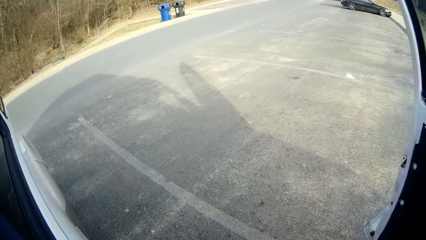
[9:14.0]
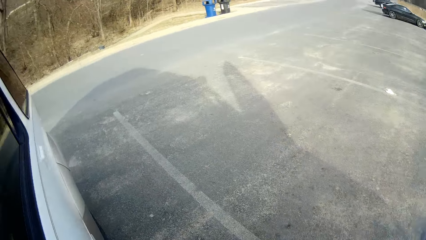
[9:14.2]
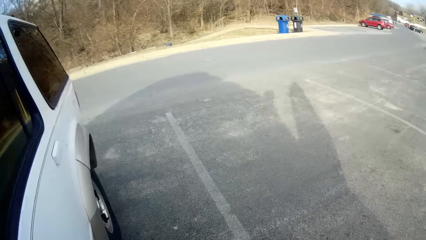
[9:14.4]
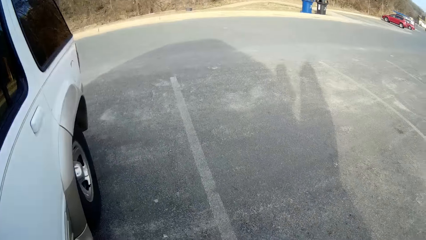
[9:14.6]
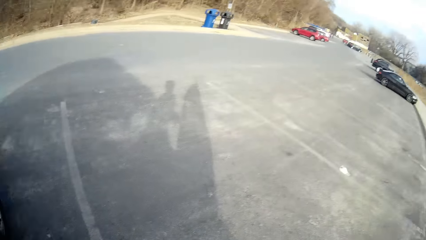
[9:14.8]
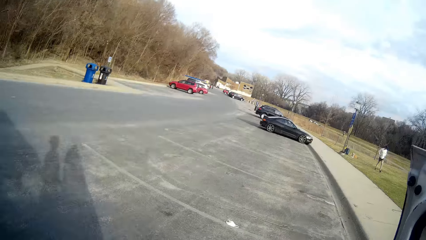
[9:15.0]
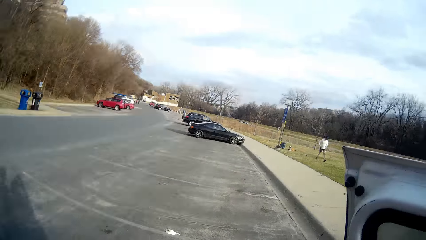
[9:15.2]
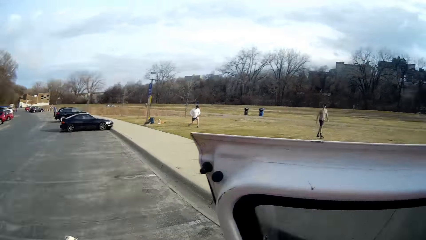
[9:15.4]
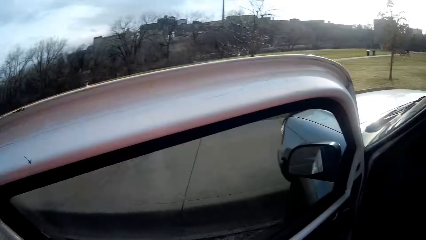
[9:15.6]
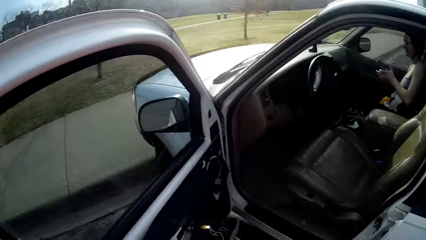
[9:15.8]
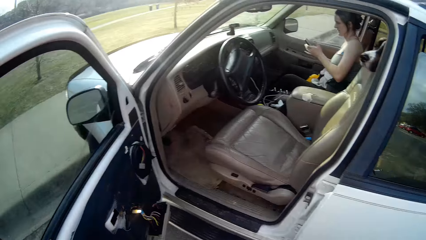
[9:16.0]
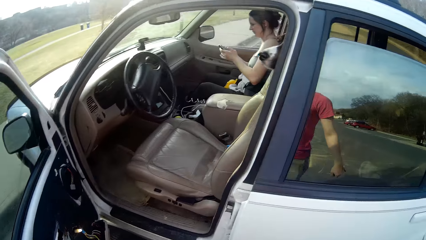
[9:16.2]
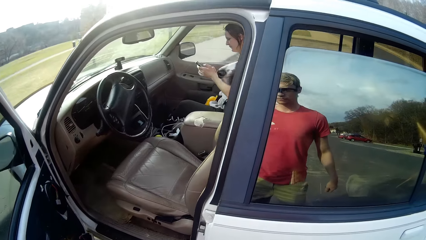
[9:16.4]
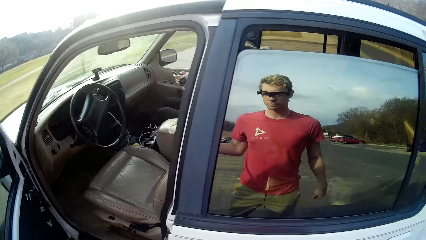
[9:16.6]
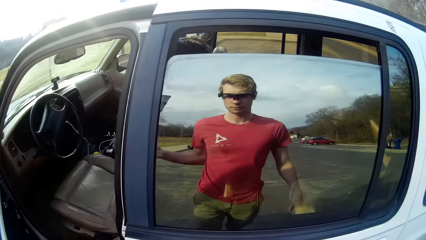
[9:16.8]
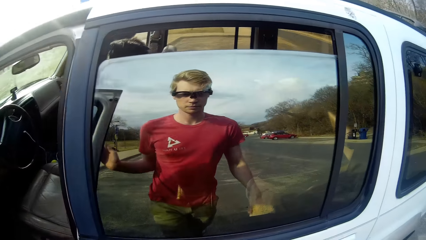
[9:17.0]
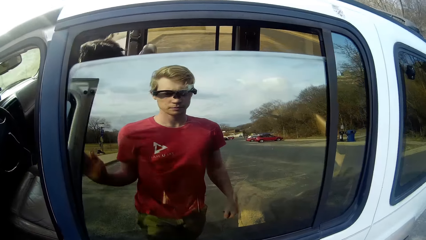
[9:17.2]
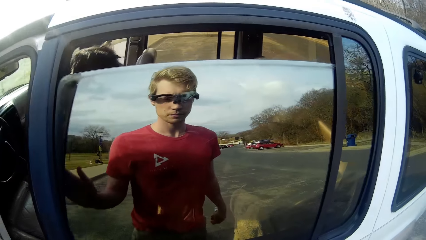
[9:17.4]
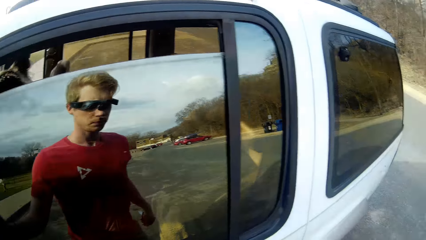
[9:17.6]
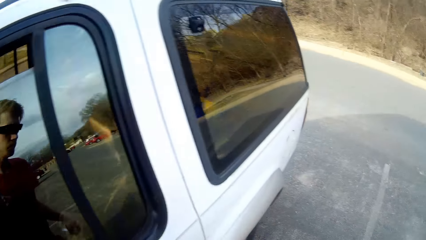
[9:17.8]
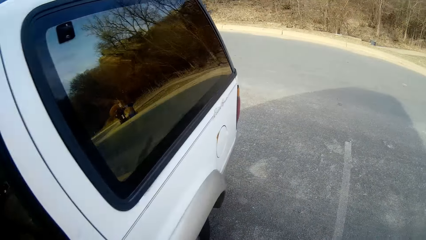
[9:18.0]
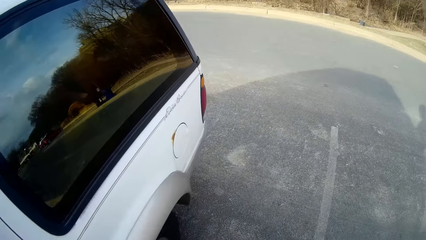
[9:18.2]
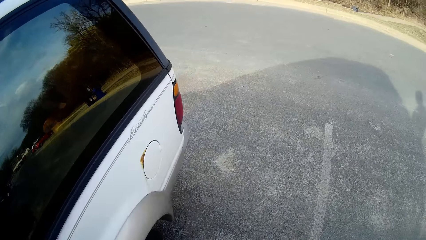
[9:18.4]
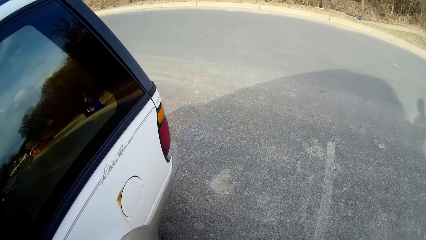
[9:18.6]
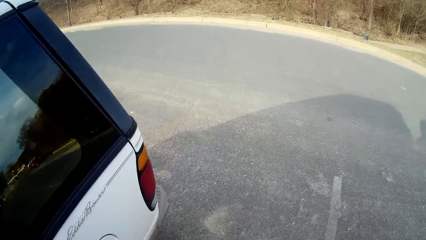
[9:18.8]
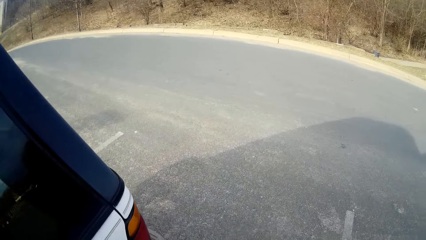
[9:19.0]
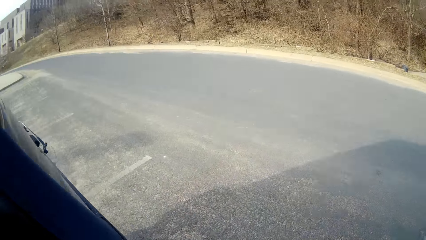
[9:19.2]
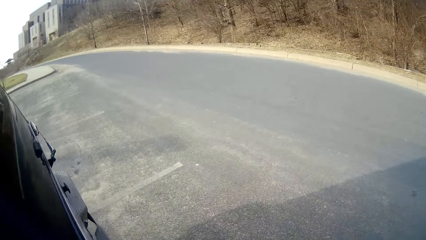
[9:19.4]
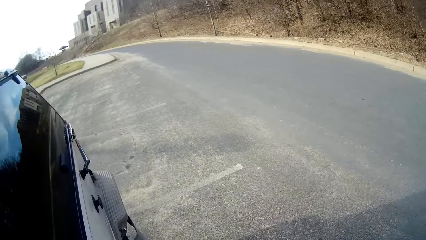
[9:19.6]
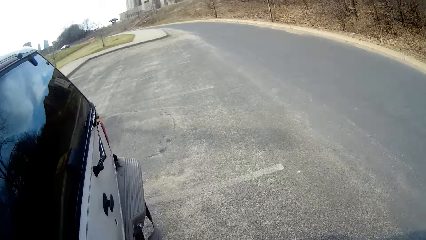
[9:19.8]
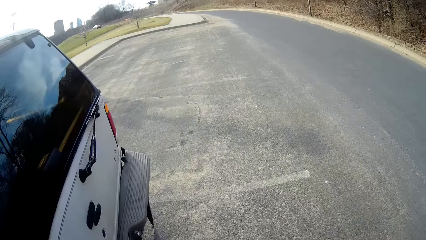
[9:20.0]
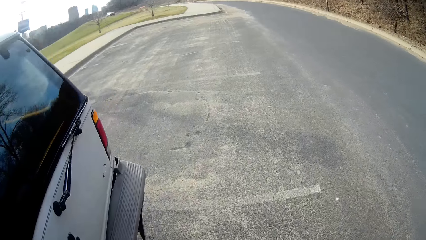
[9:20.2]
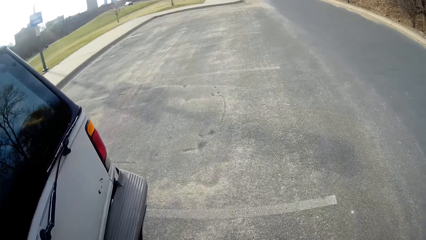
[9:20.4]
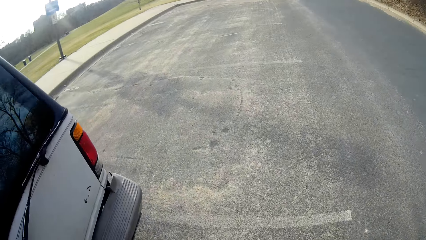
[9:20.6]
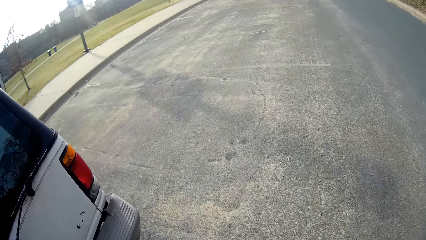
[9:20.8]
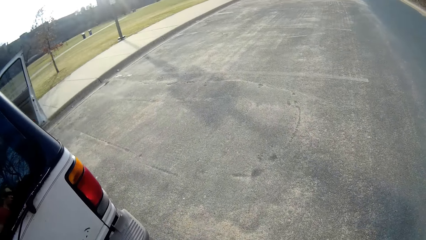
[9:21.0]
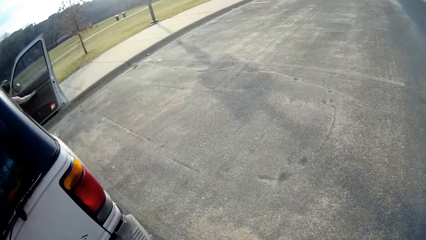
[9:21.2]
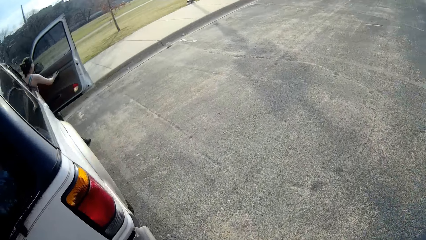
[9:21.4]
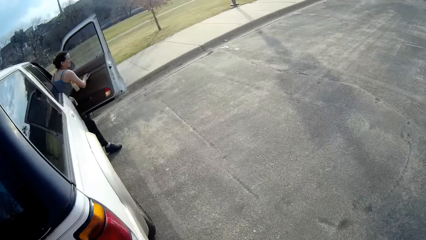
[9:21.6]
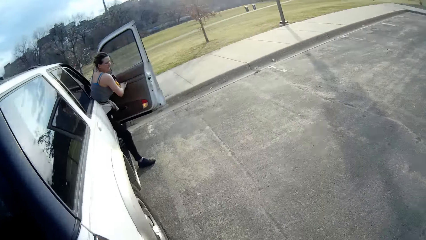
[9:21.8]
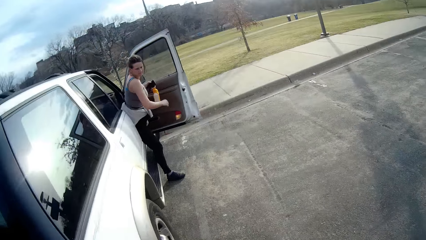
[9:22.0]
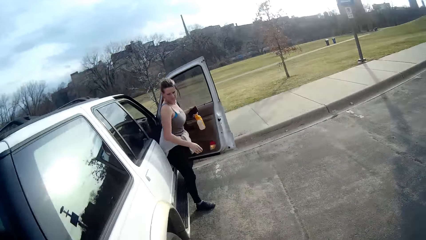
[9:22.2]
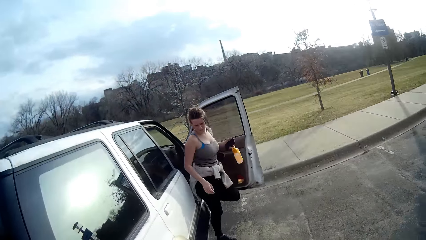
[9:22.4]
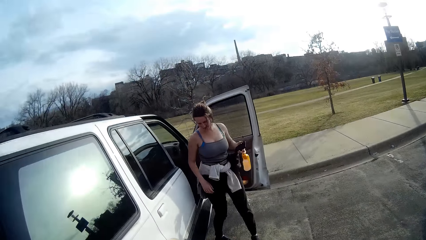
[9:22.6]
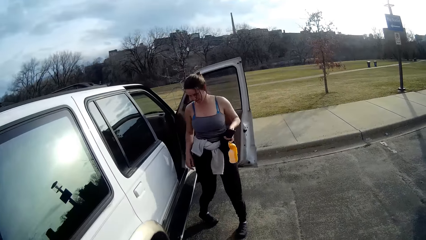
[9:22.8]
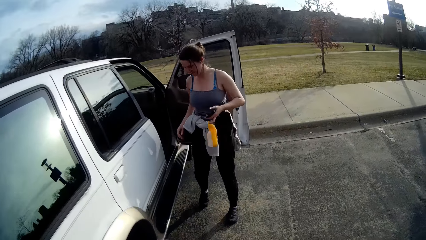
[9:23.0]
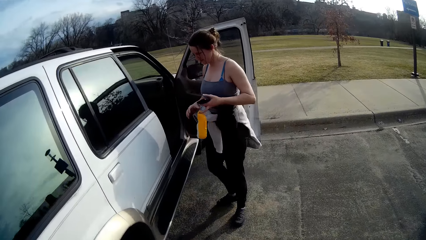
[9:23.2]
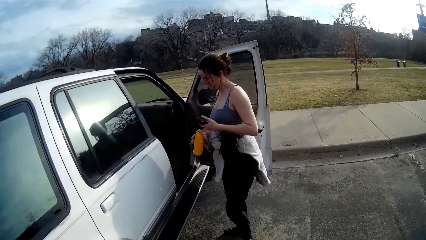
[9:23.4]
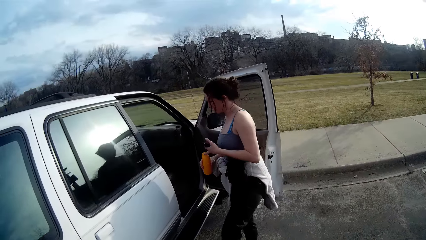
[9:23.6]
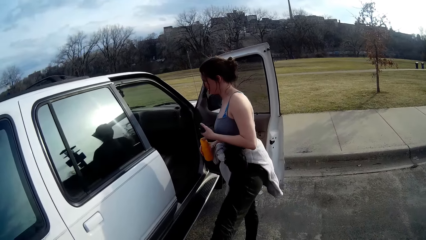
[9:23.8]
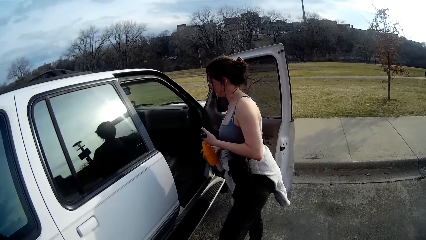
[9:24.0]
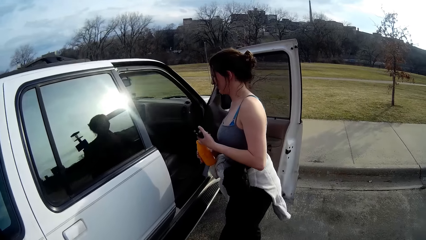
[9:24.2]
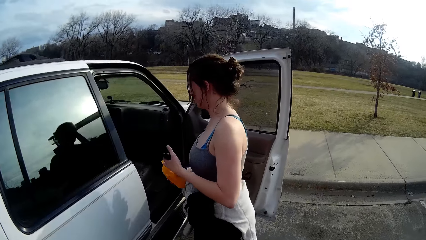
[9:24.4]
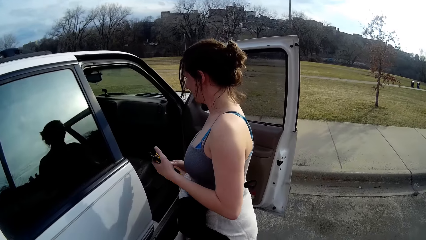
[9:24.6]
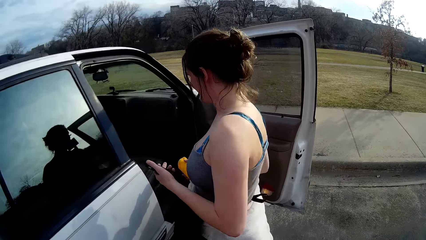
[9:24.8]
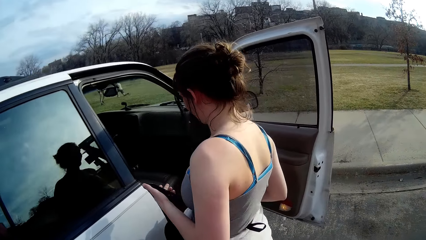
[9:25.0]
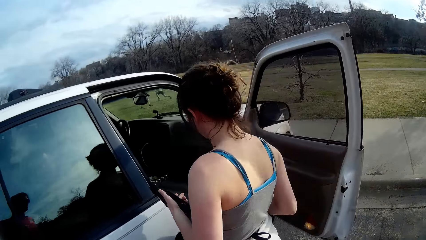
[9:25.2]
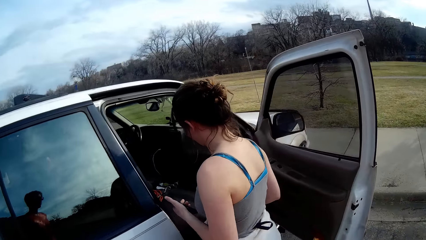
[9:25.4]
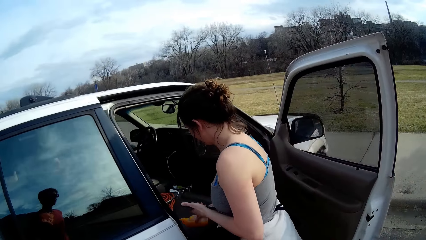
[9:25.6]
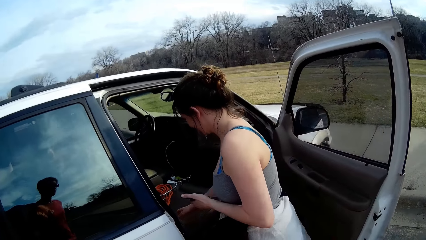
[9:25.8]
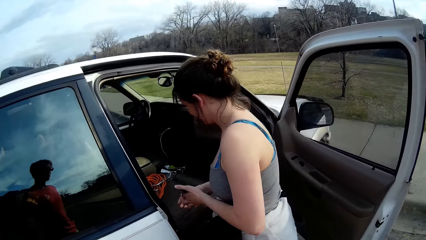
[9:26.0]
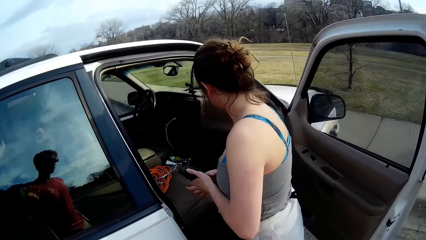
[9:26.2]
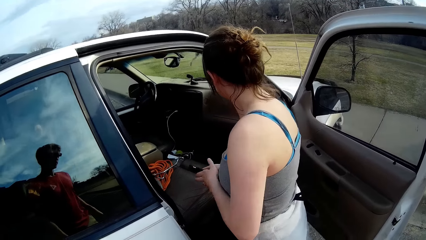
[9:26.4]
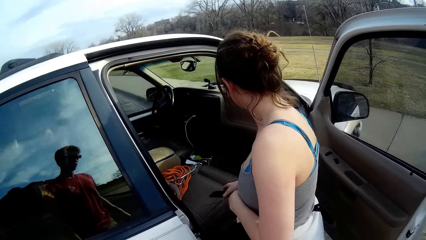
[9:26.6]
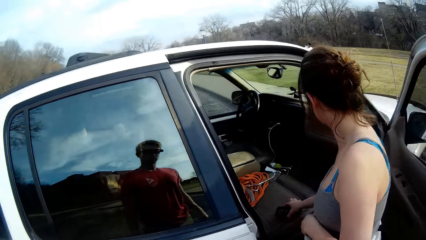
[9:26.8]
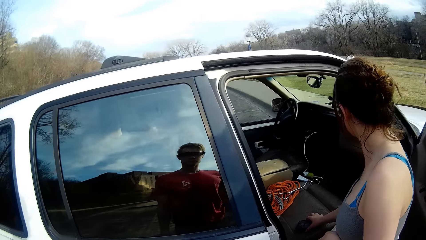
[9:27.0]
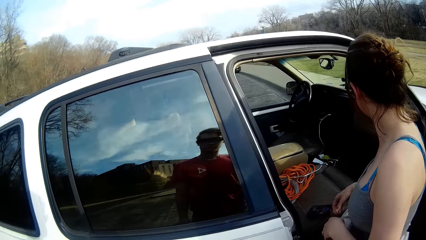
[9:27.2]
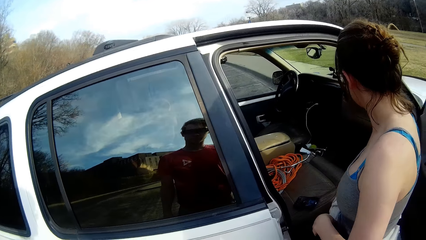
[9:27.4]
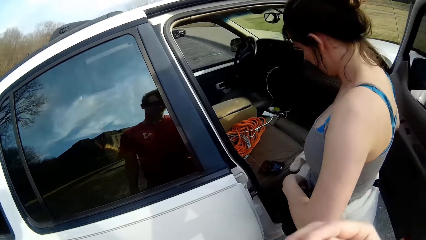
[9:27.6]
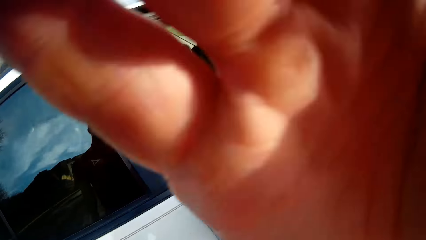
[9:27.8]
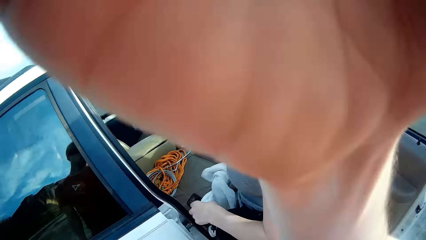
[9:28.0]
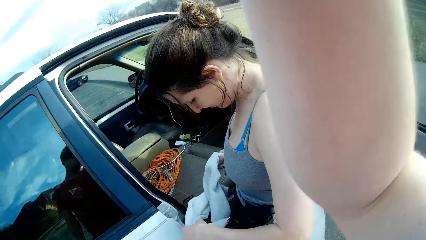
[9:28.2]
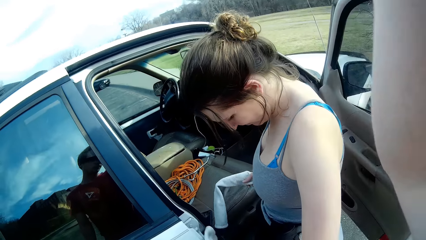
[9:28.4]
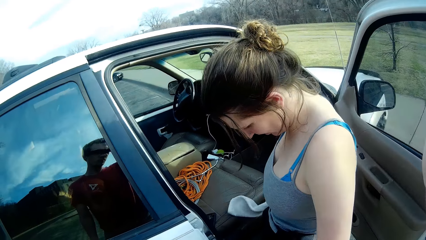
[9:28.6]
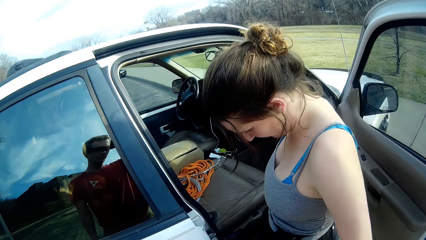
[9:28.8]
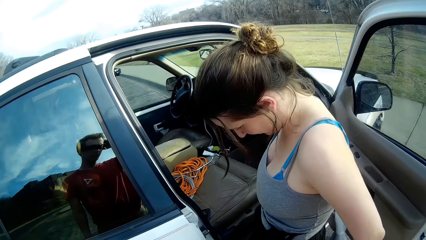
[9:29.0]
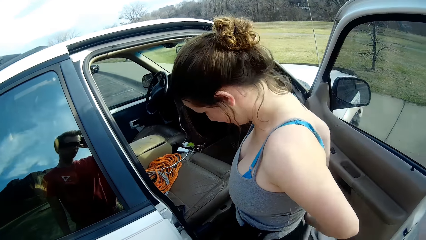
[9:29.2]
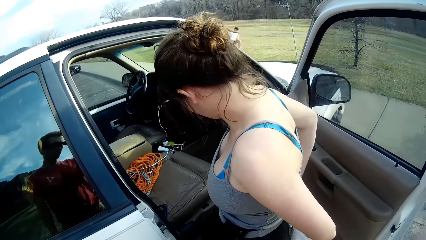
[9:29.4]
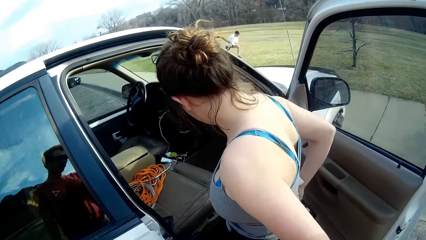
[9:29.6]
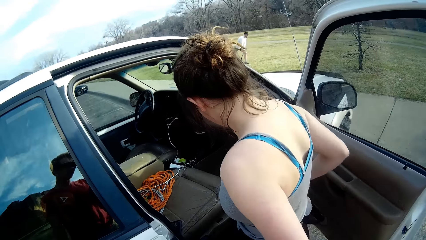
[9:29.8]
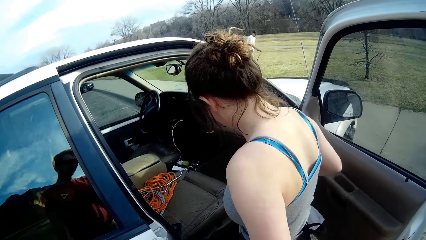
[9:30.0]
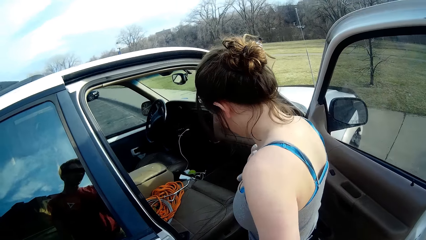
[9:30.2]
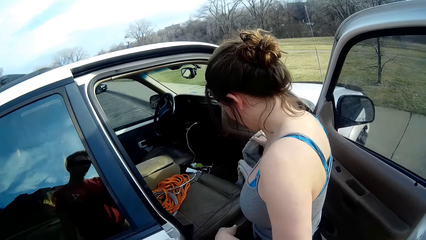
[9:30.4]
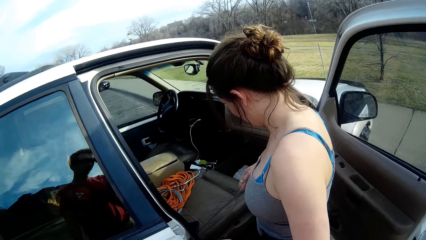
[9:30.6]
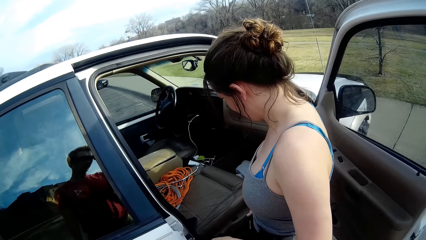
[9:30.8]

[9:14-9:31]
The camera wearer gets out of the car. He closes the car door. He walks. A lady gets out of the car. The lady puts the water bottle on the car seat. The lady removes the cloth from her waist. The camera wearer lifts his right hand up. He looks at the lady.
